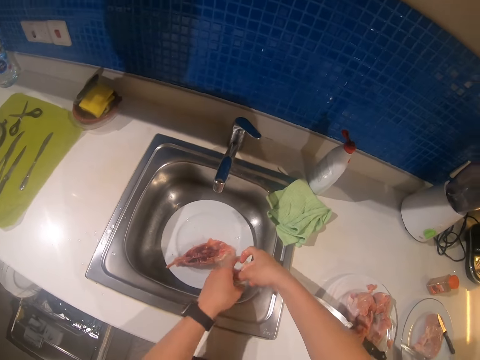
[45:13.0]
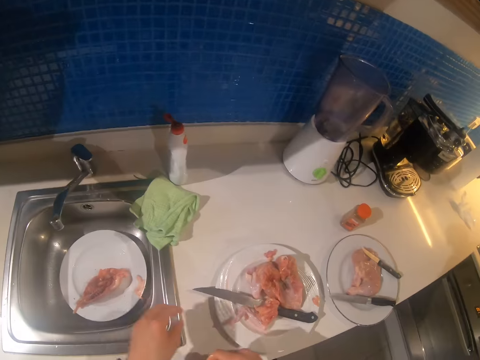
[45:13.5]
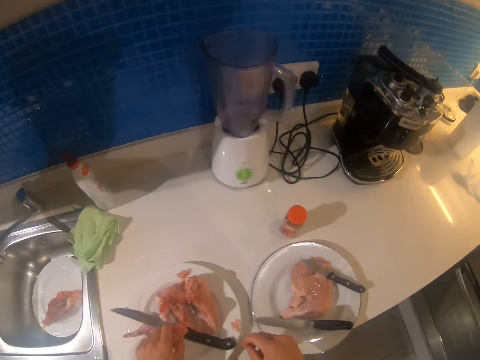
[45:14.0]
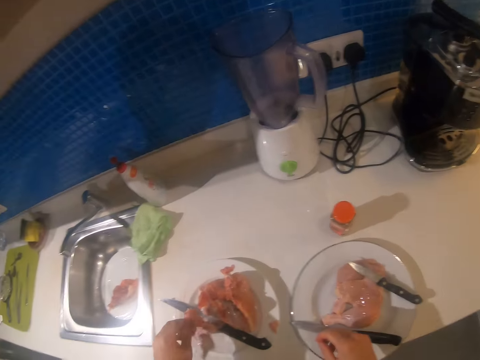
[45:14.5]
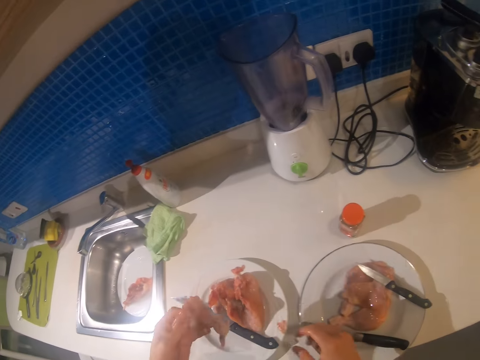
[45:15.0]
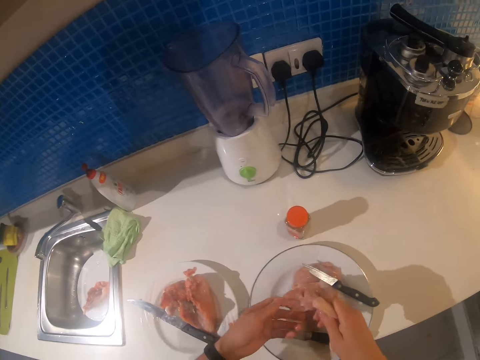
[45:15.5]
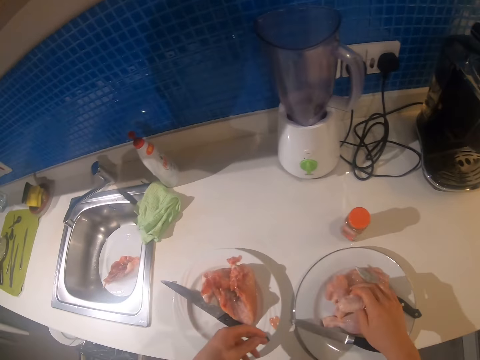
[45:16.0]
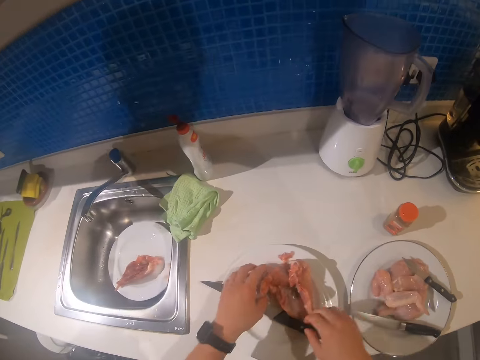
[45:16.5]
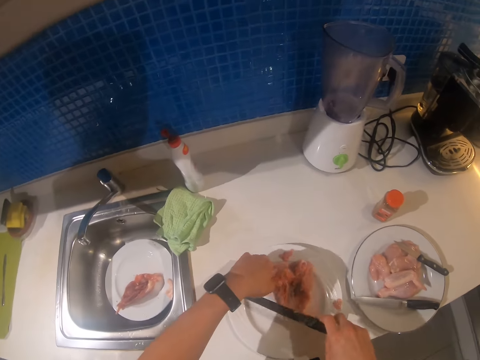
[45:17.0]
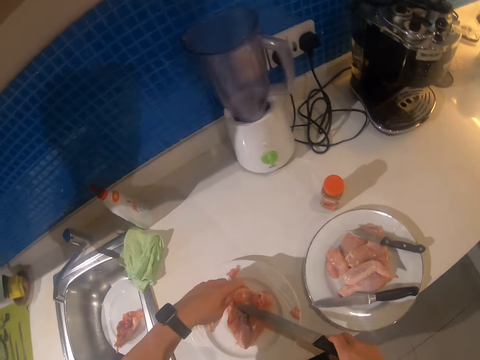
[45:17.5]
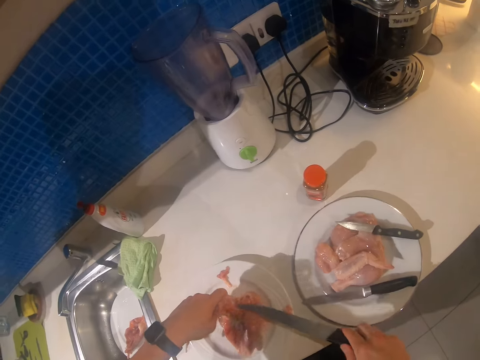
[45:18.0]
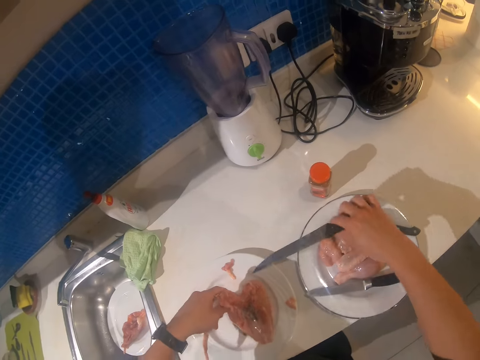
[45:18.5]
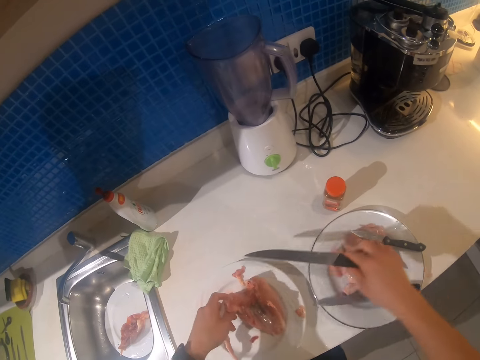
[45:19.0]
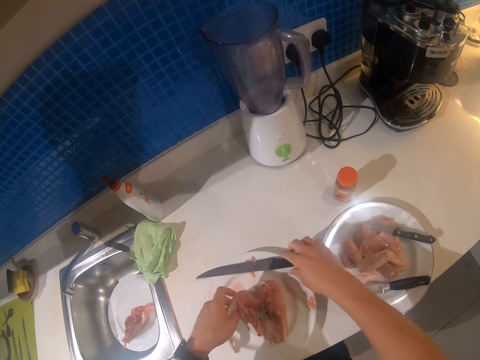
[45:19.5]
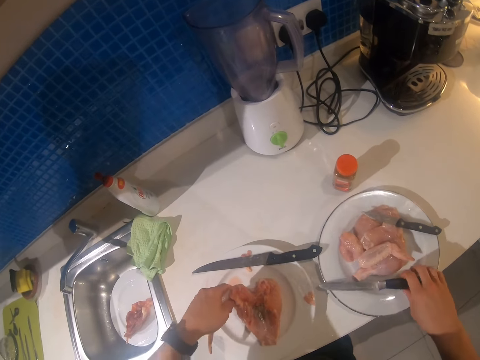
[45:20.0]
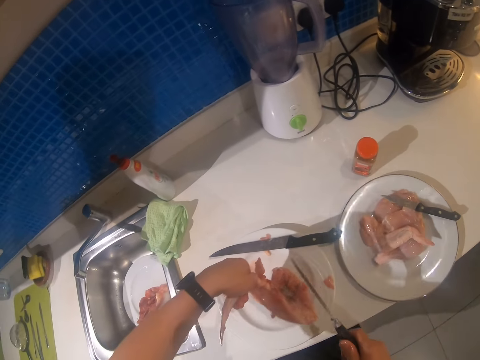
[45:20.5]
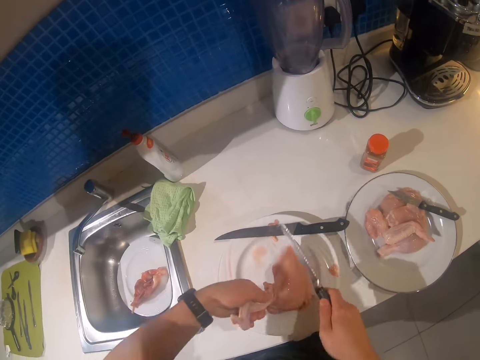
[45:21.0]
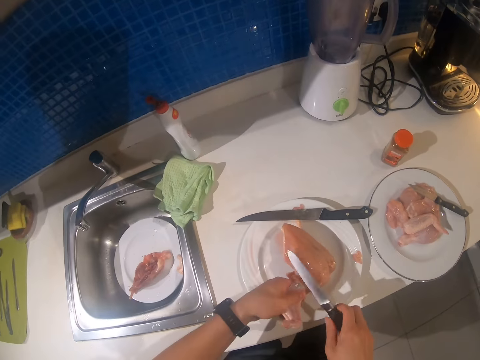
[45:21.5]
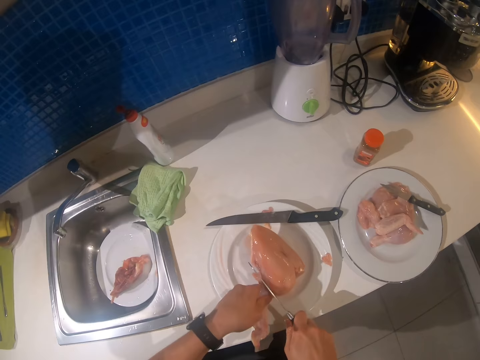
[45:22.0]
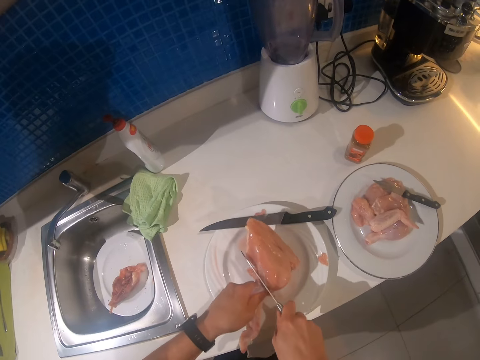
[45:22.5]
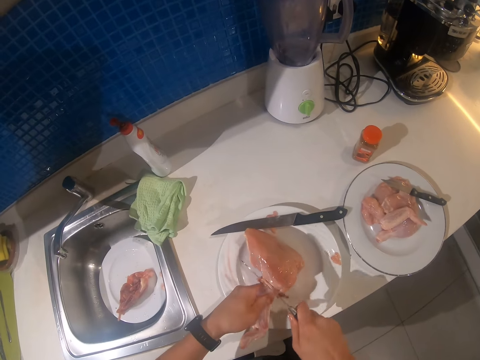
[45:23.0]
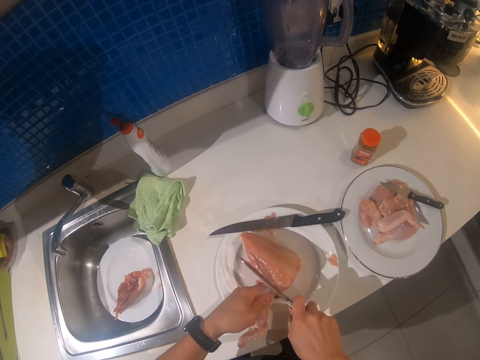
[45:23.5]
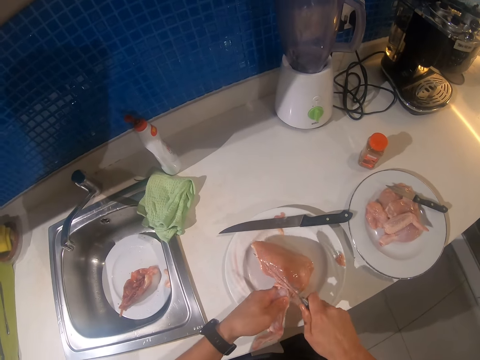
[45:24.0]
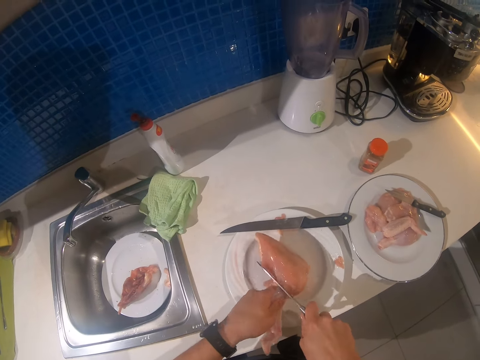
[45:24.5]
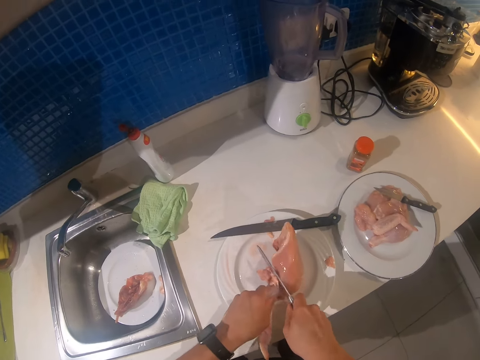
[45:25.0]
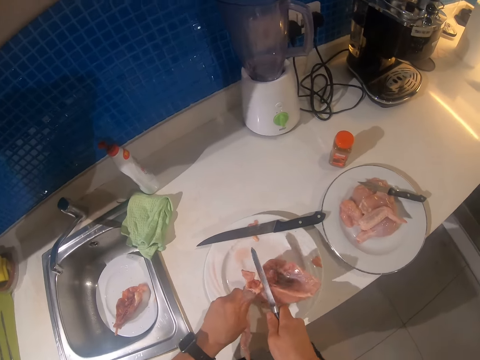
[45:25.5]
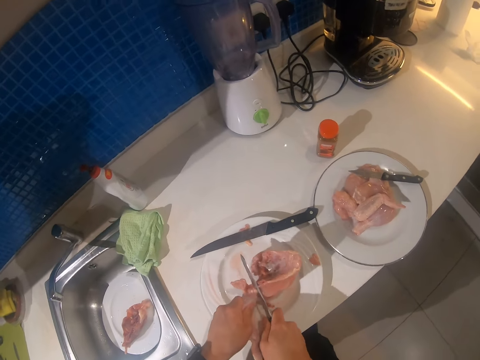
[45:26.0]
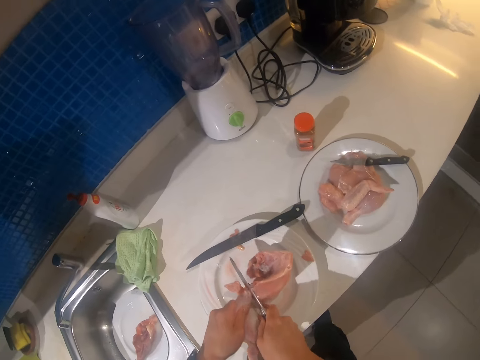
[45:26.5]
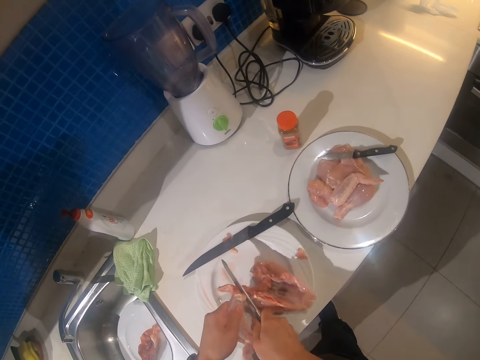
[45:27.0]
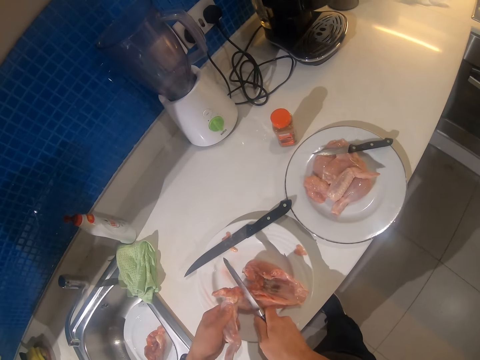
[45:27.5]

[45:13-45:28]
The camera wearer puts the chicken skin on the plate in the sink. They take up the piece of chicken. They put the chicken piece on another plate. They pick up a knife. They cut a piece of meat with the knife. They put the knife away. They take up a small knife. They rotate the piece of meat. They rotate the knife. They cut the piece of meat.

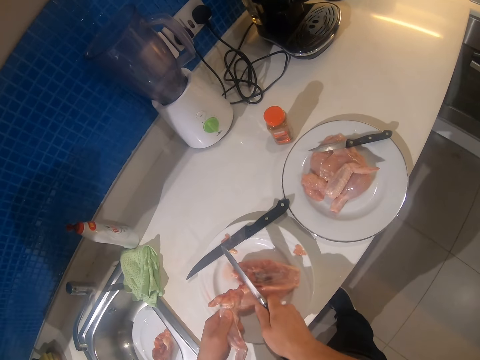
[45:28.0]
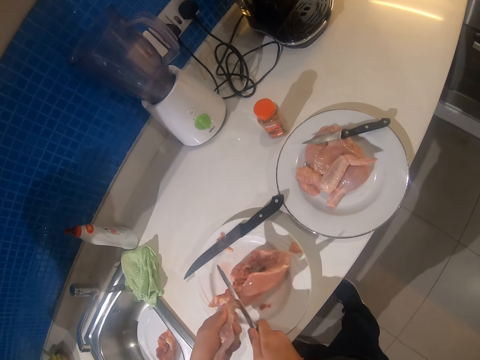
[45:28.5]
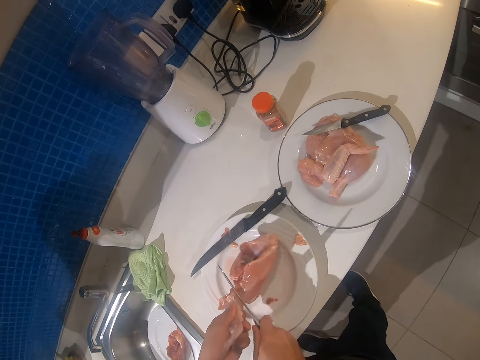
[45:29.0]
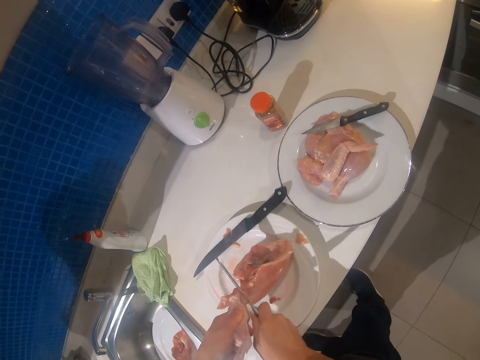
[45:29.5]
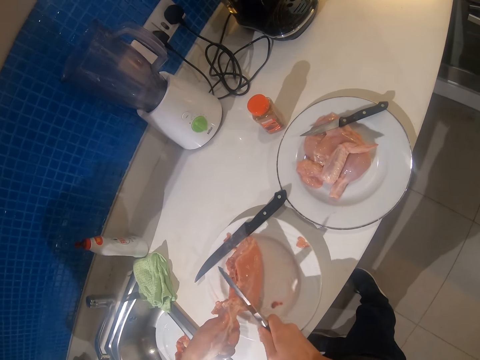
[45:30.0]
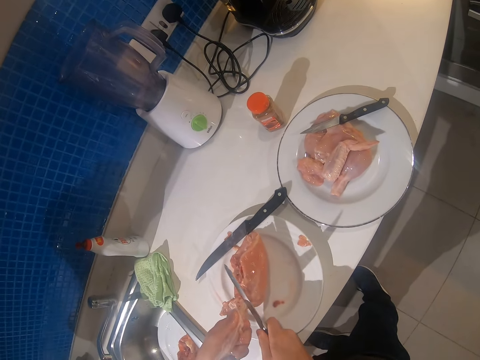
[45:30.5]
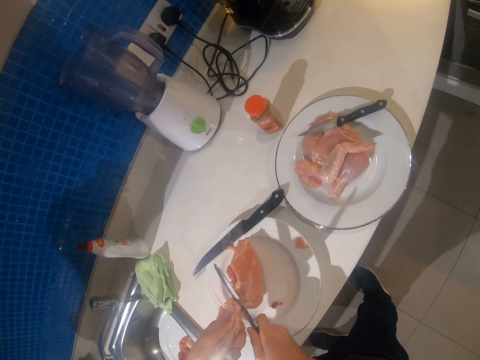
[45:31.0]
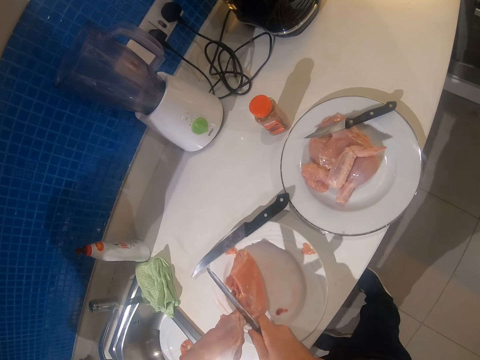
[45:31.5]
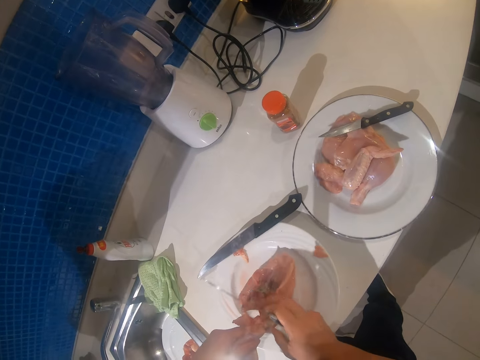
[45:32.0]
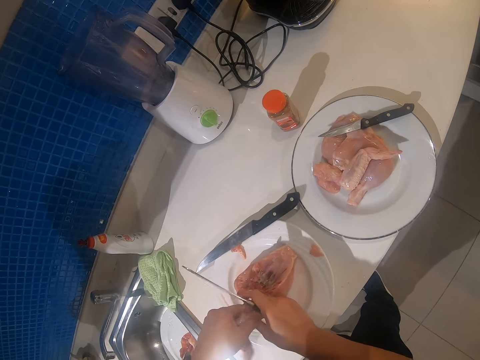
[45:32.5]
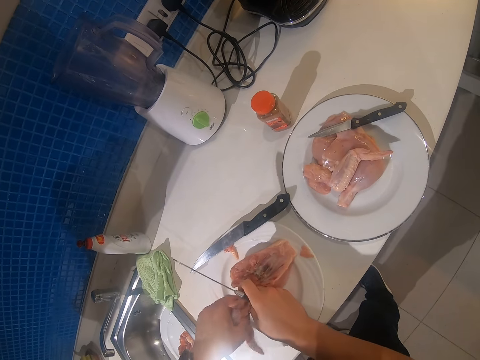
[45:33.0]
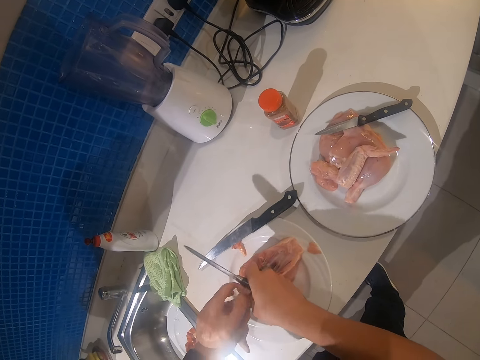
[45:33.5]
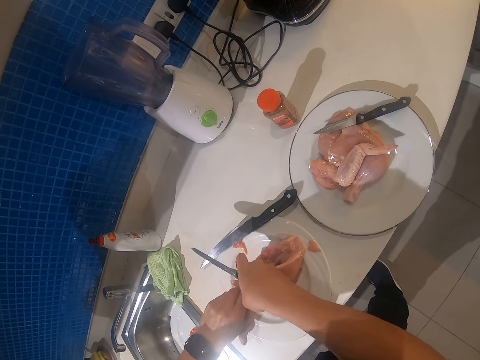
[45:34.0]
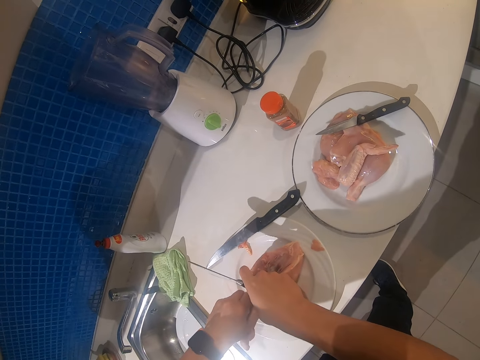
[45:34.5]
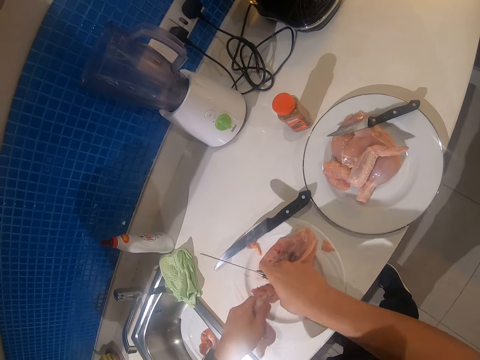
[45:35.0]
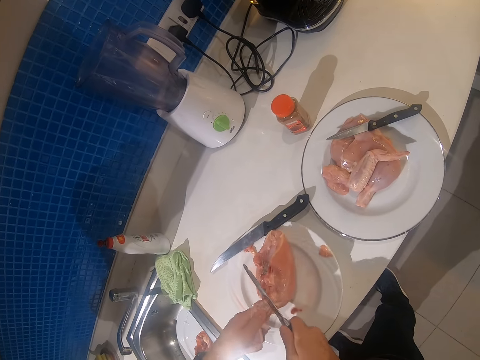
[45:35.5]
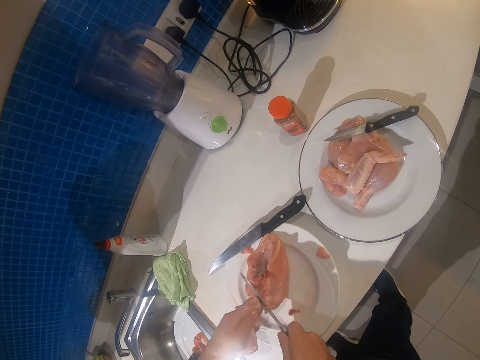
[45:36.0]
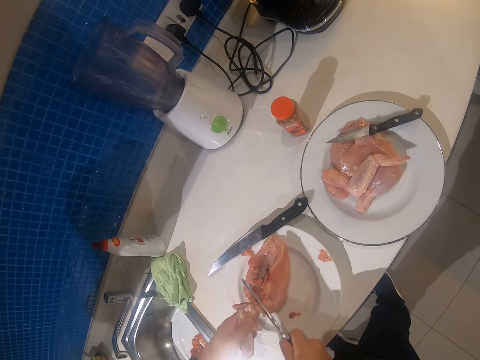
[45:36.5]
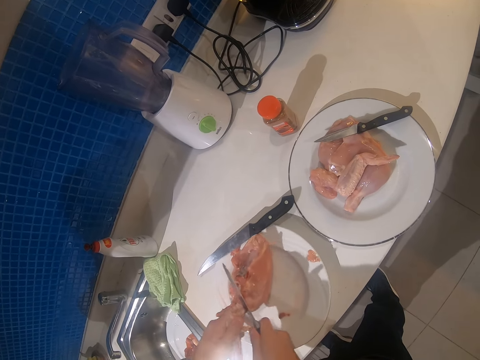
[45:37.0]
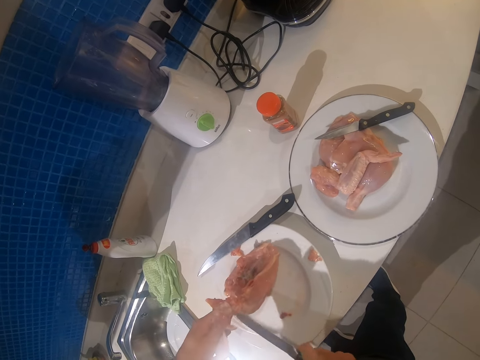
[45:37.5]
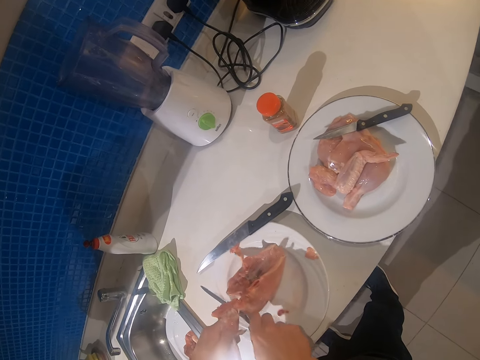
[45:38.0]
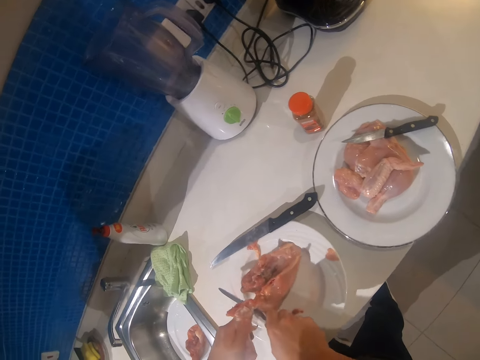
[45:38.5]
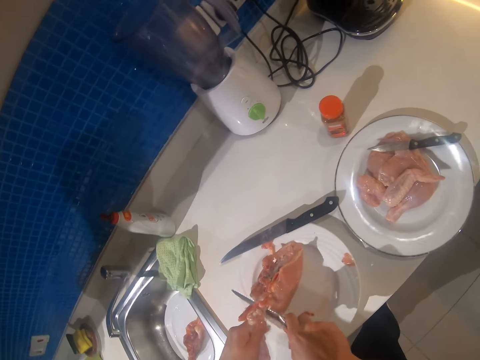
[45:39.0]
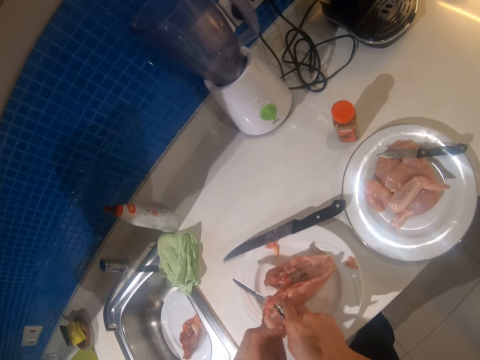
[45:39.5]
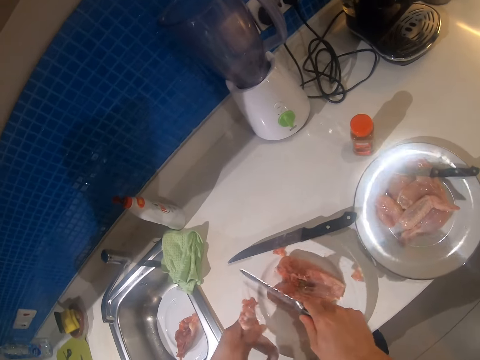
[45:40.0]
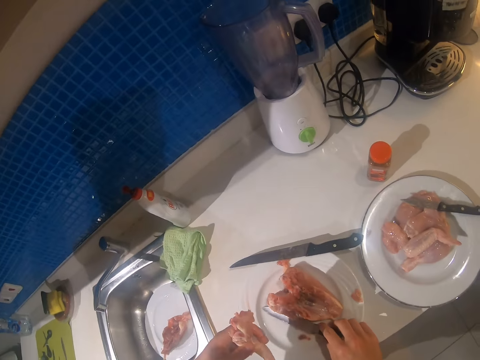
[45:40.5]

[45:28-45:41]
The camera wearer separates a piece of meat using fingers. They cut the piece of meat with a knife.
